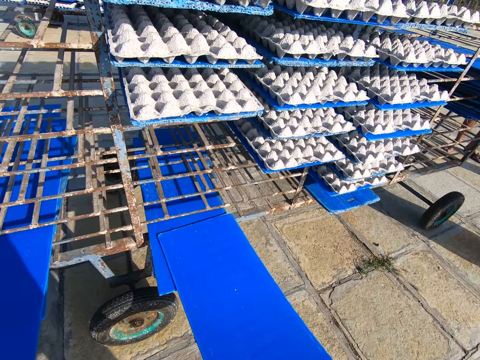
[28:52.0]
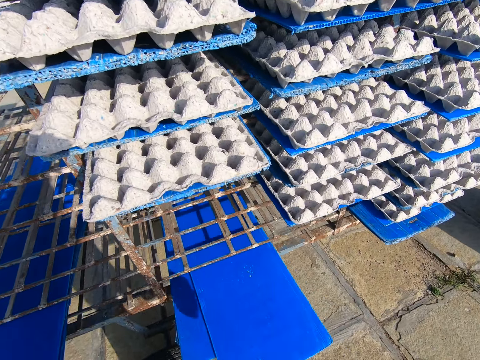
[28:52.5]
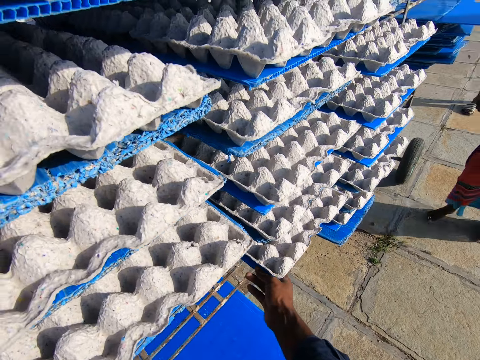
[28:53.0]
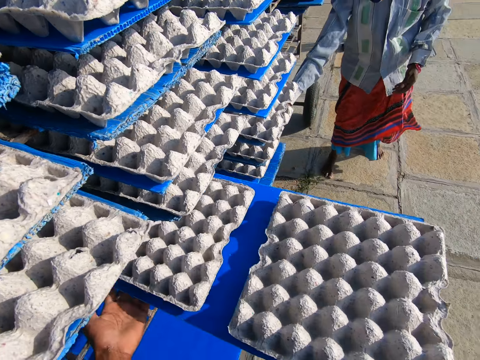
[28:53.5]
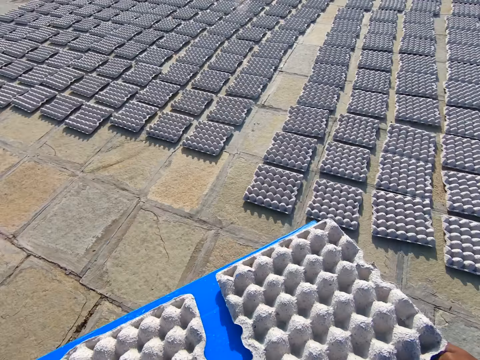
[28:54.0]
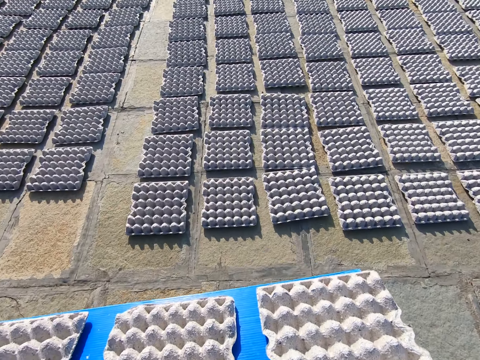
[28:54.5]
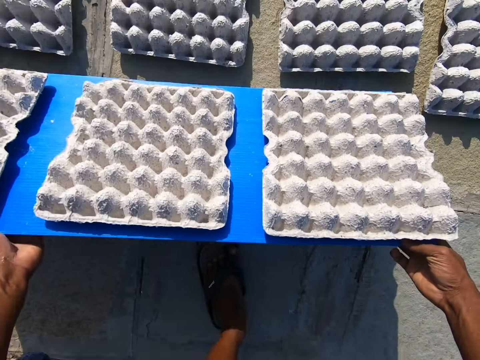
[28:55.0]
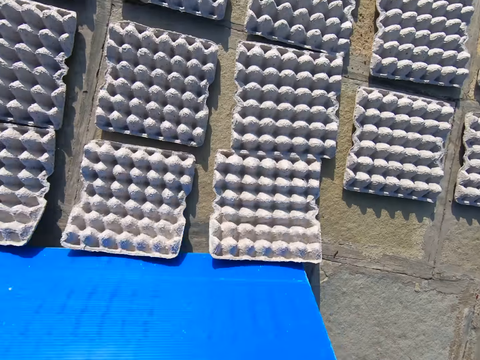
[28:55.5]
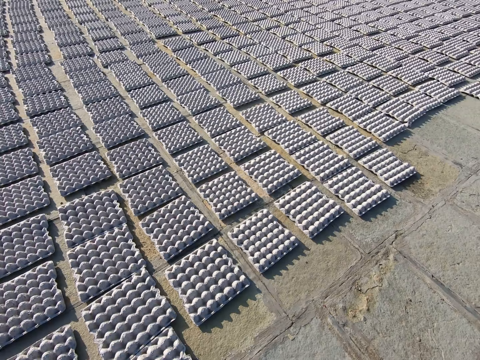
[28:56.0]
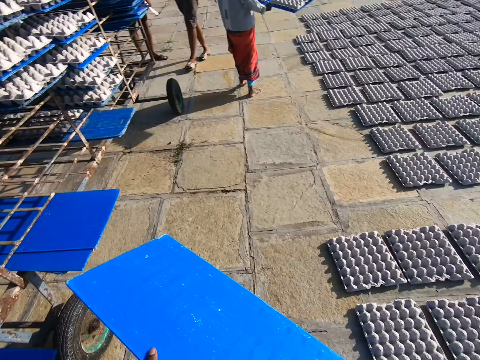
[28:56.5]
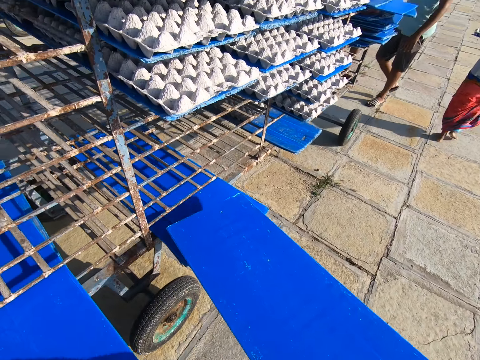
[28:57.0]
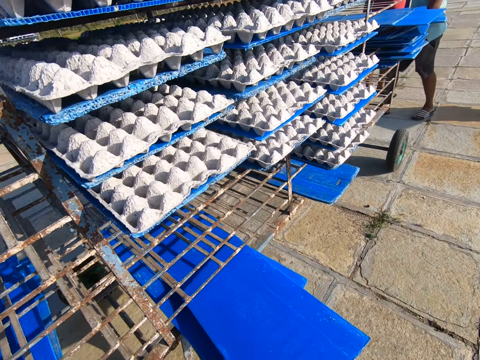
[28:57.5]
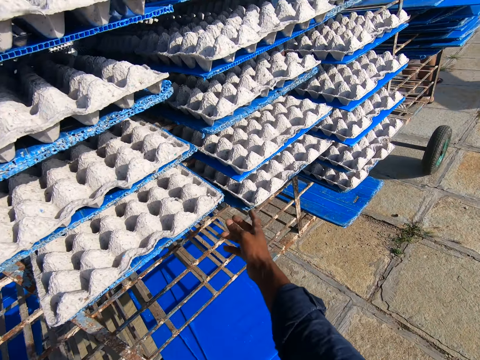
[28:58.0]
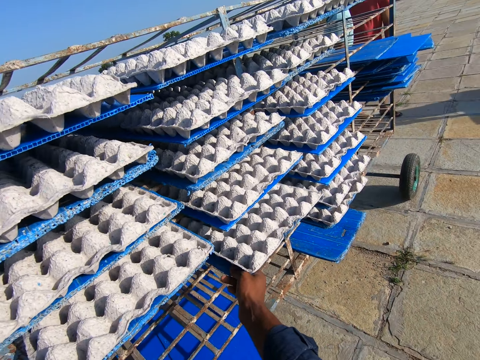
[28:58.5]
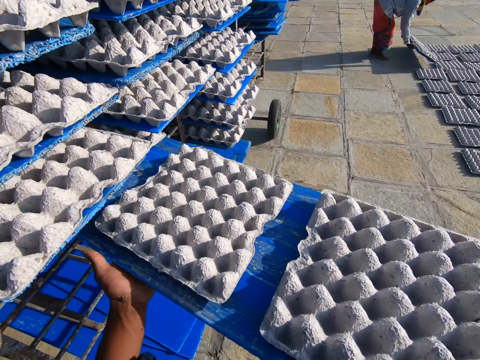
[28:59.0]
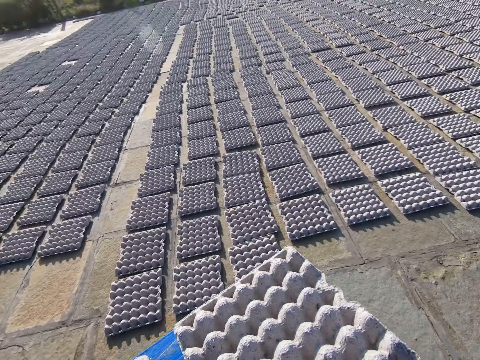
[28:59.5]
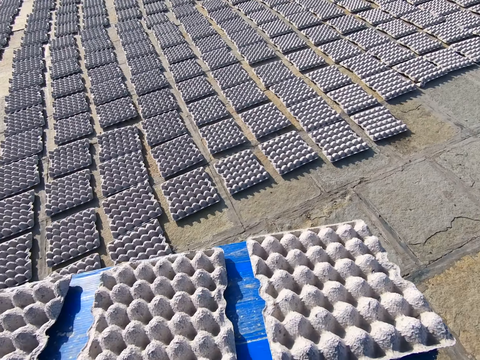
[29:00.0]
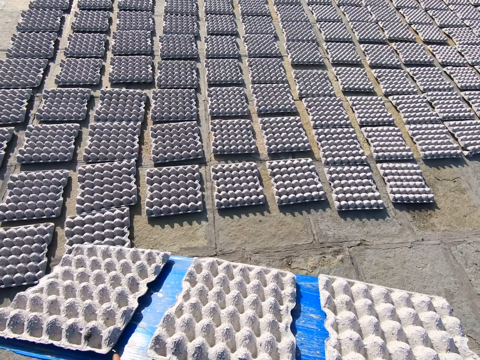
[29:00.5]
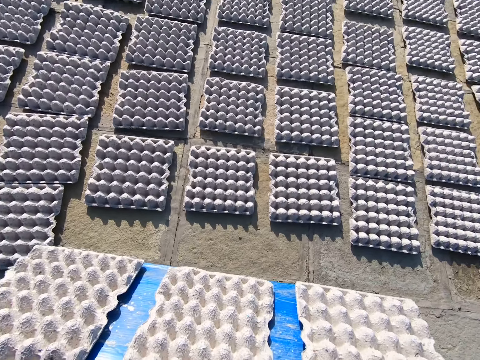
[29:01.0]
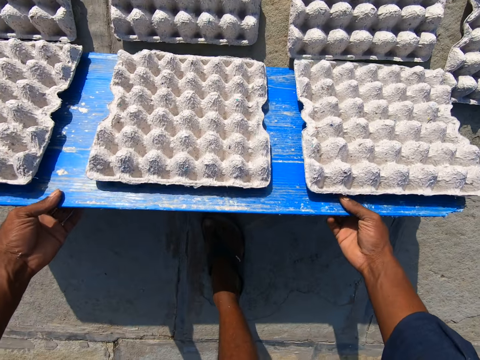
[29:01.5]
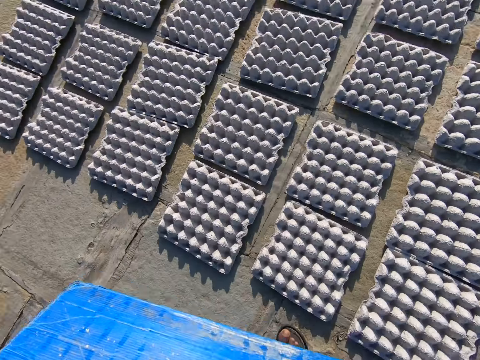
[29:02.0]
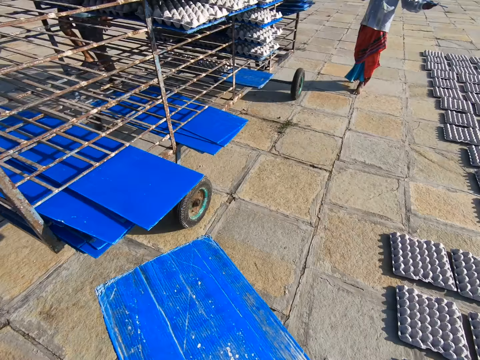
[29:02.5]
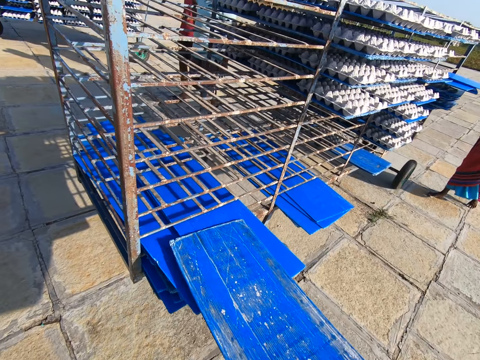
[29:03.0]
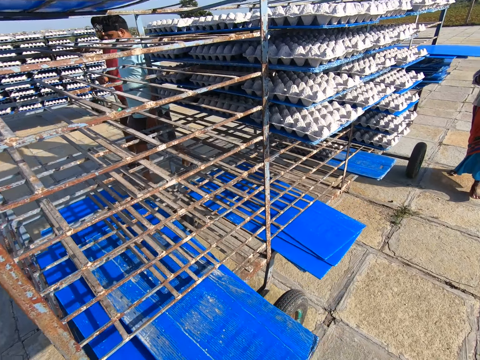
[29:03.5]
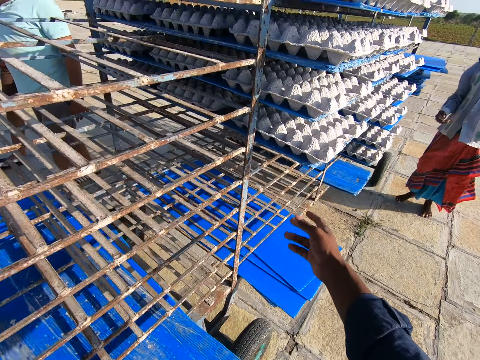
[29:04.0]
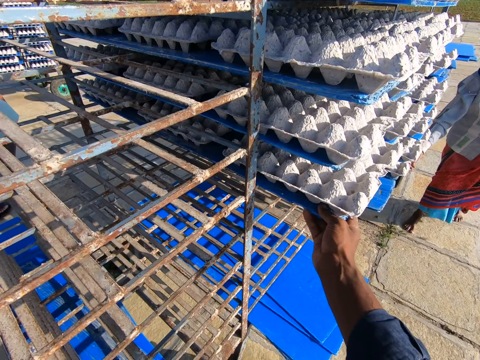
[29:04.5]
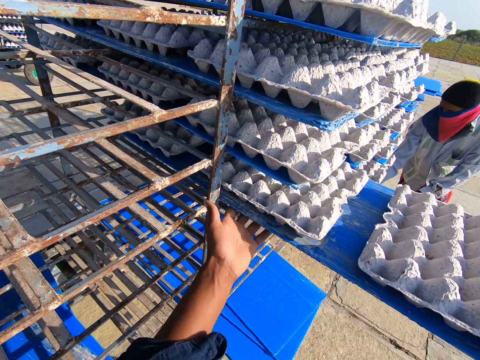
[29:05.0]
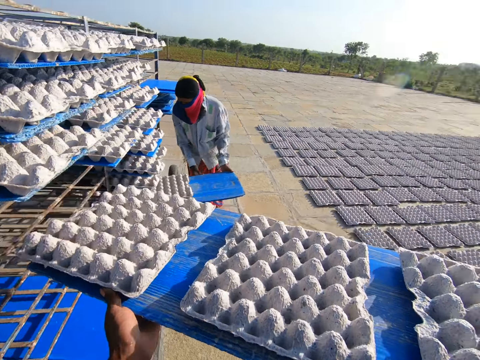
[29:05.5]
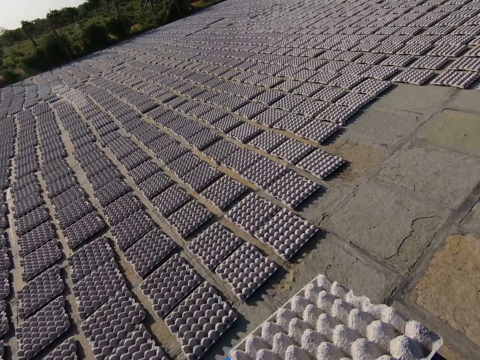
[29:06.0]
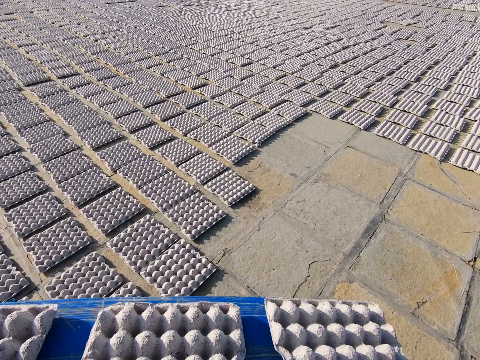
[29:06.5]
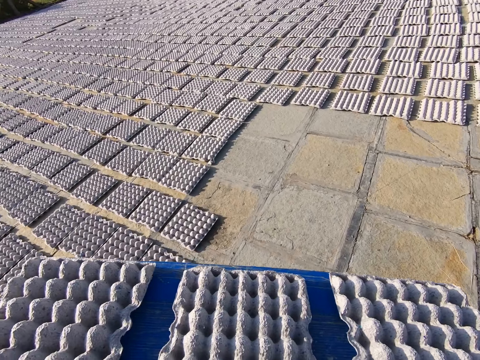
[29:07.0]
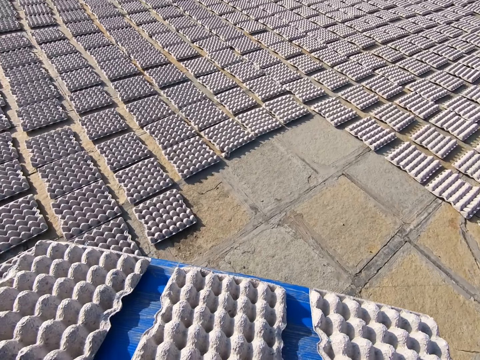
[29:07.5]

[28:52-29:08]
The camera wearer slides the plastic board on the pile of plastic boards on the rack with his hands. He pulls a plastic board of egg trays from the rack with his right hand. He places his left hand on the plastic board of egg trays. He walks away from the rack. He rests the plastic board of egg trays on the ground with his hands. He drops the egg trays on the plastic board on the ground with his hands. He walks around. He slides the plastic board on the pile of plastic boards with his hands. He pulls a plastic board of egg trays from the rack with his right hand. He places his left hand on the plastic board of egg trays. He walks away from the rack. He rests the plastic board of egg trays on the ground with his hands. He drops the egg trays on the plastic board on the ground with his hands. He walks around. He slides the plastic board on the pile of plastic boards with his hands. The woman slides the plastic board on the pile of plastic boards with her hands. The camera wearer pulls a plastic board of egg trays from the rack with his right hand. He places his left hand on the plastic board of egg trays. The woman pulls a plastic board of egg trays from the rack with her hands. The camera wearer walks away from the rack.

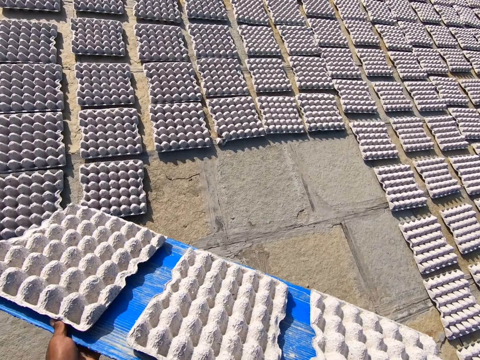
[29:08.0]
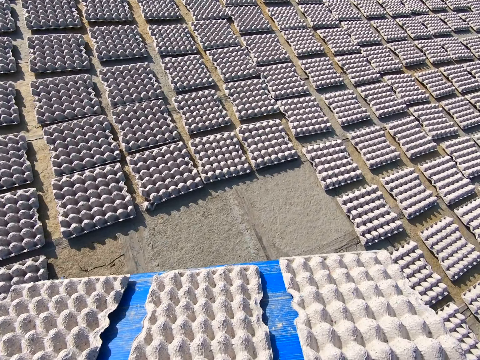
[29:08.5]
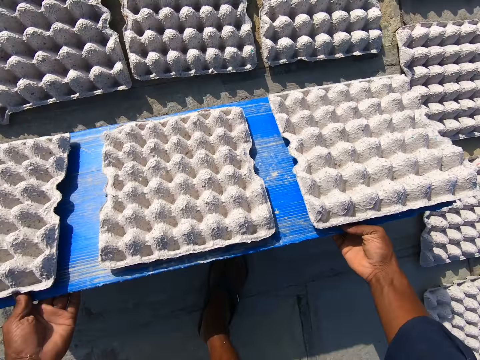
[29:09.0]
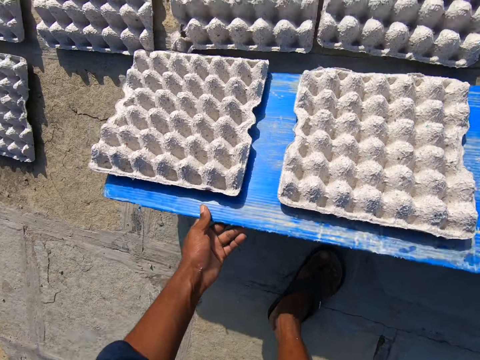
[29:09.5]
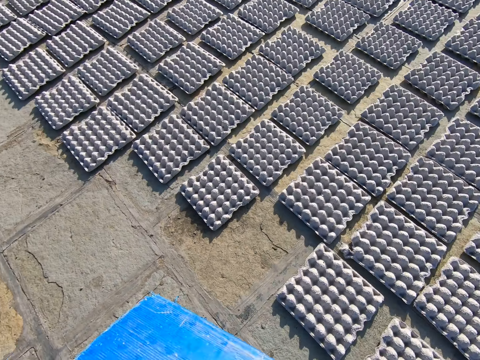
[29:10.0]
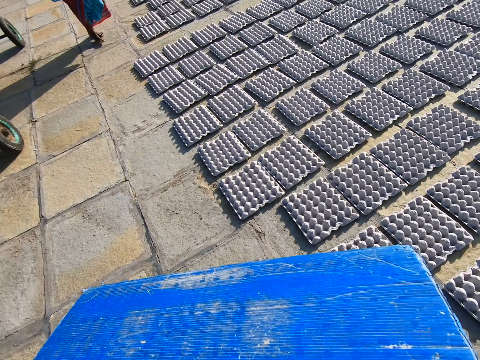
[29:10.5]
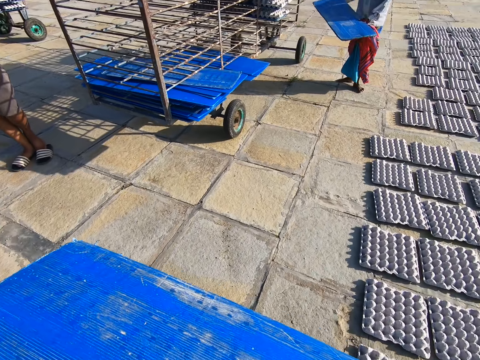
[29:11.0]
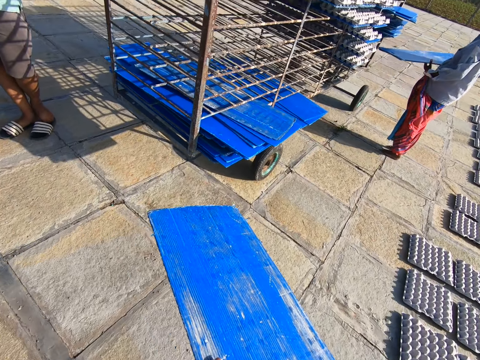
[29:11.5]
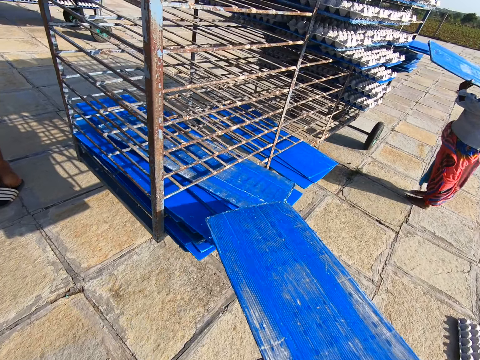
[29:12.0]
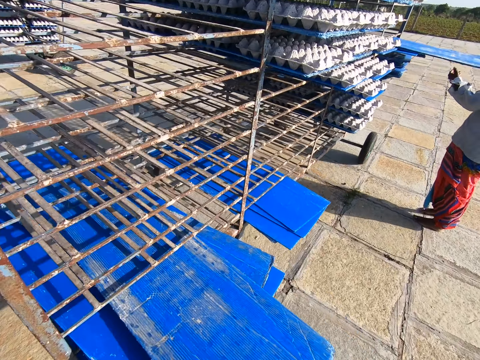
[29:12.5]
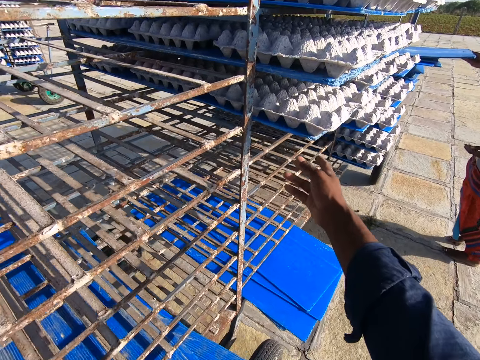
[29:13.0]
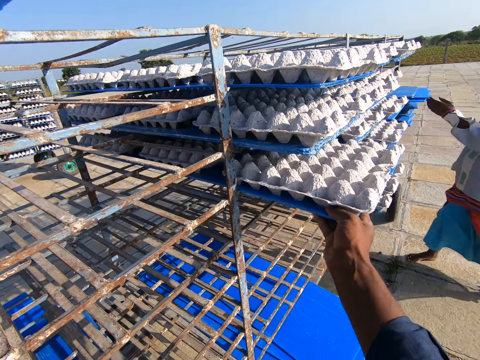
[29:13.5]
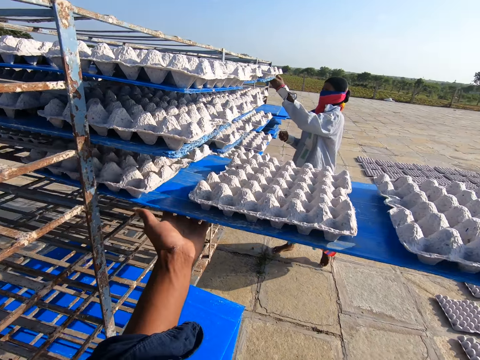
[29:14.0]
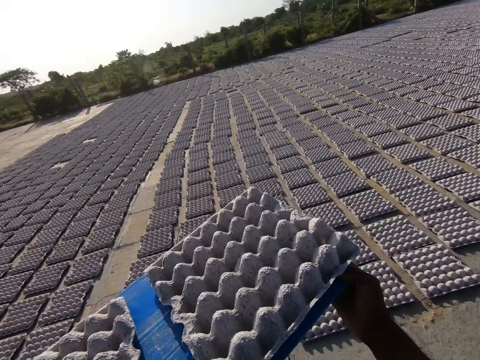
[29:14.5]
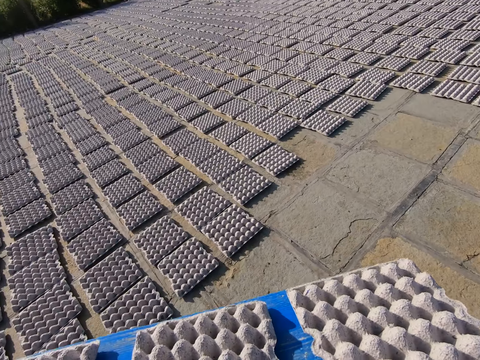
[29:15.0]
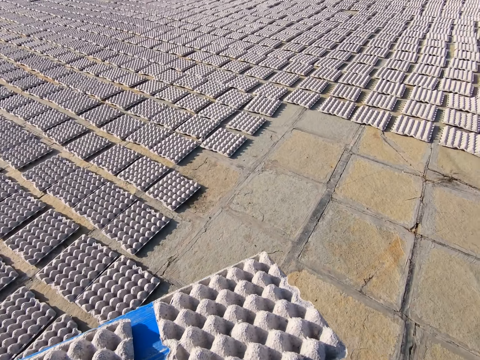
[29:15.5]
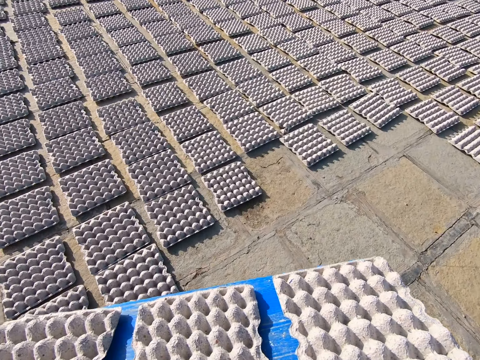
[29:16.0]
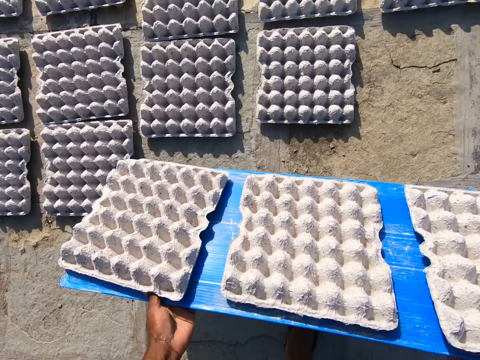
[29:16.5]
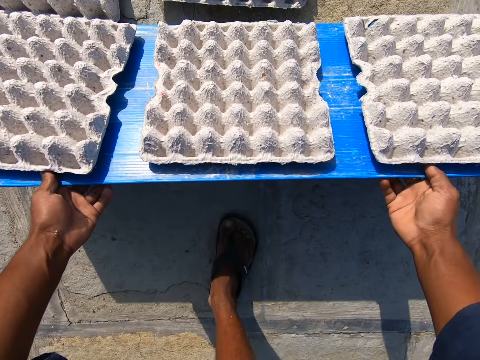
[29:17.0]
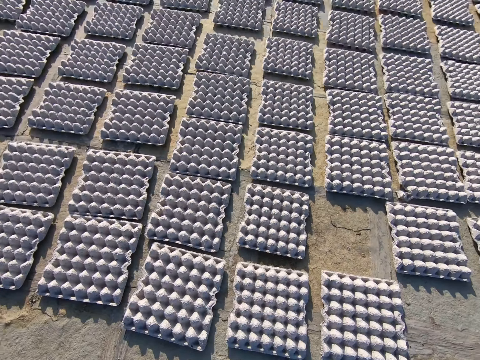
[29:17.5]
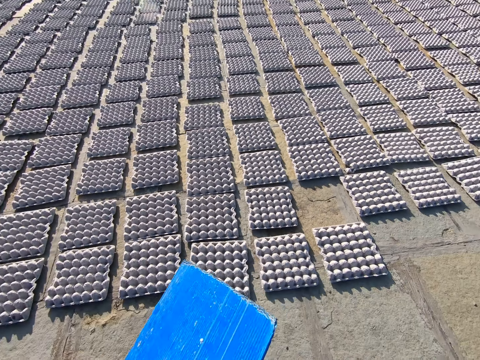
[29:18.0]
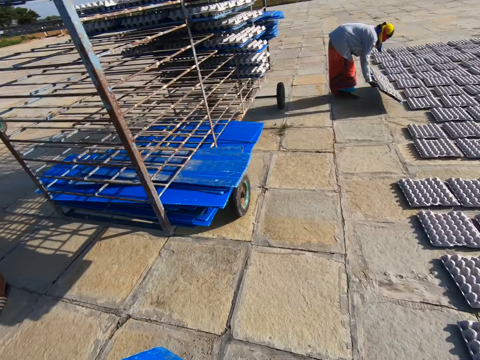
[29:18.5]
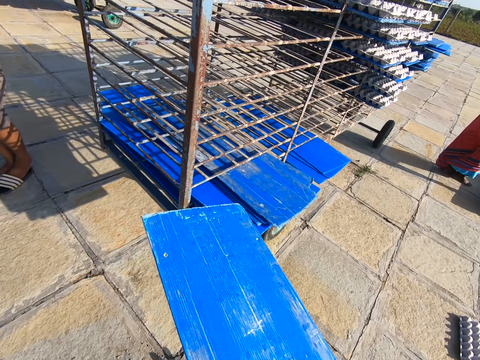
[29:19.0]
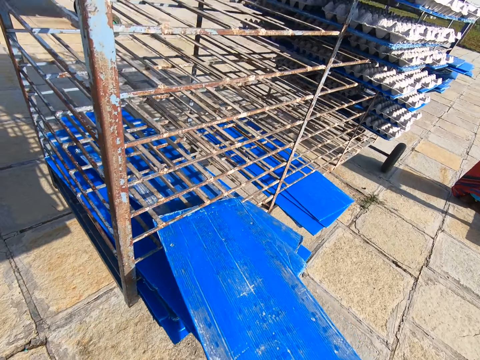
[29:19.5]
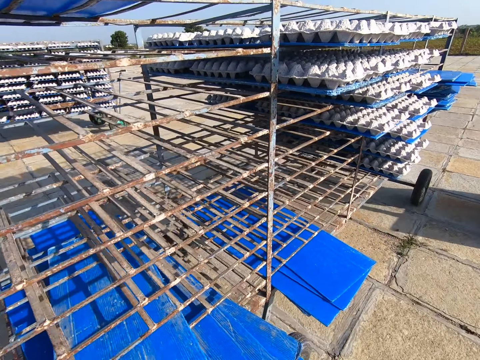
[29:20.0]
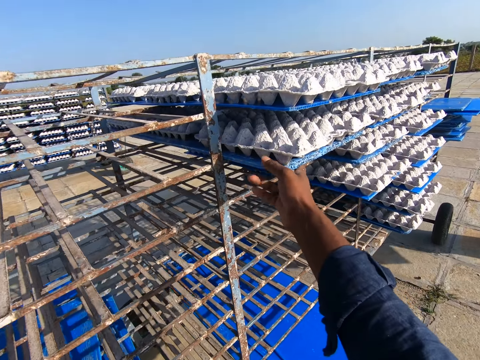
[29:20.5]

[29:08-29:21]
The camera wearer rests the plastic board of egg trays on the ground with his hands. He drops the egg trays on the plastic board on the ground with his hands. He walks towards the rack. He slides the plastic board on the pile of plastic boards with his hands. The woman slides the plastic board on the pile of plastic boards with her hands. The camera wearer pulls a plastic board of egg trays from the rack with his right hand. He places his left hand on the plastic board of egg trays. He walks away from the rack. He rests the plastic board of egg trays on the ground with his hands. He drops the egg trays on the plastic board on the ground with his hands. He walks towards the rack. He slides the plastic board on the rack with his hands. He picks a board with egg trays from the rack cart.
